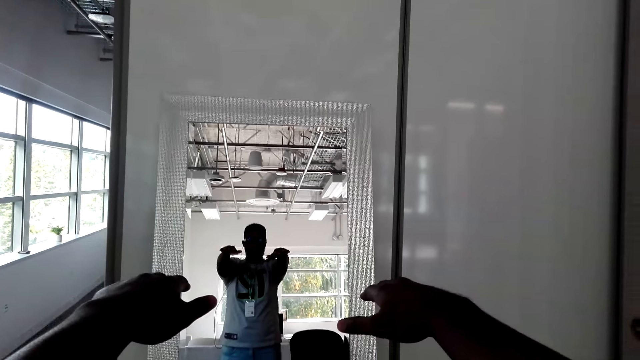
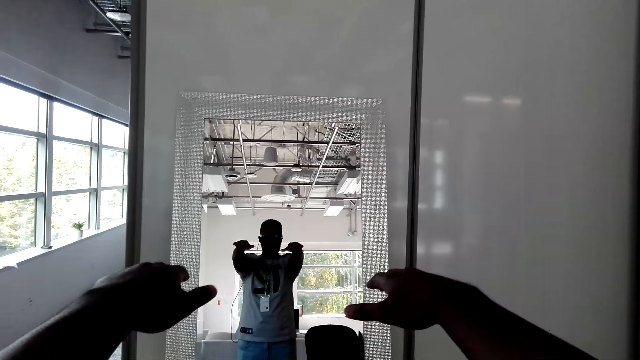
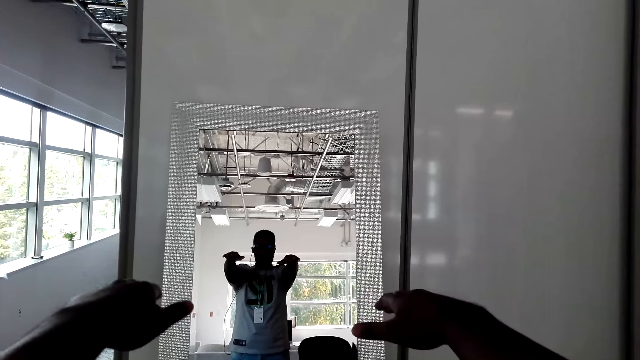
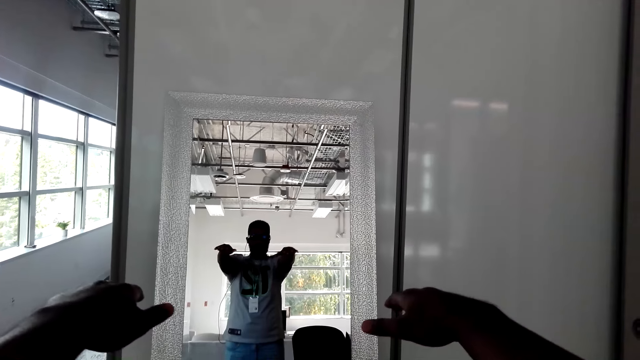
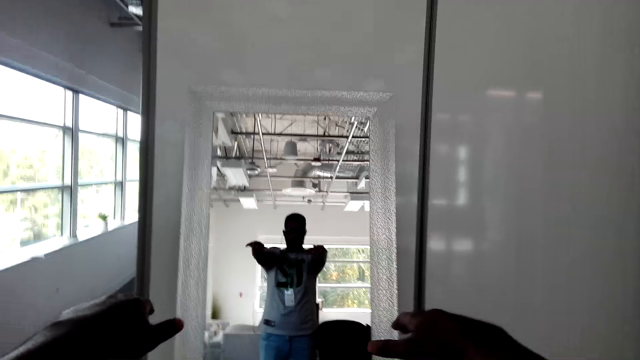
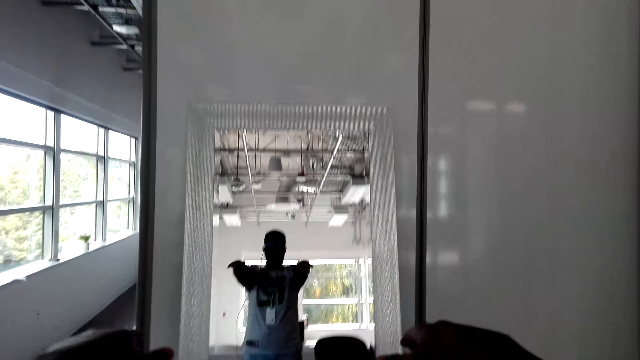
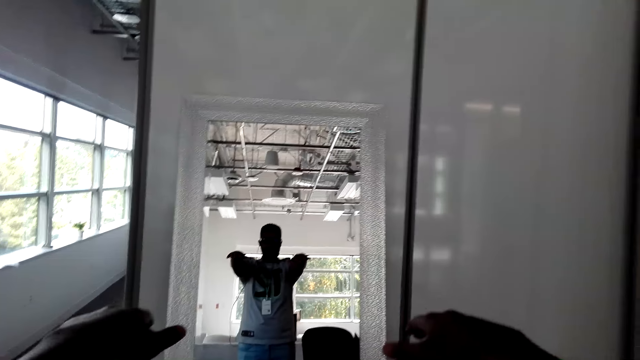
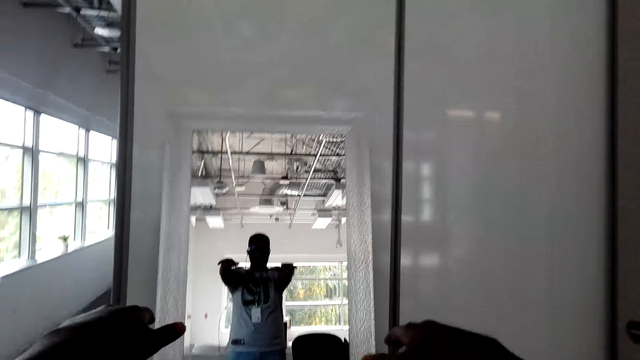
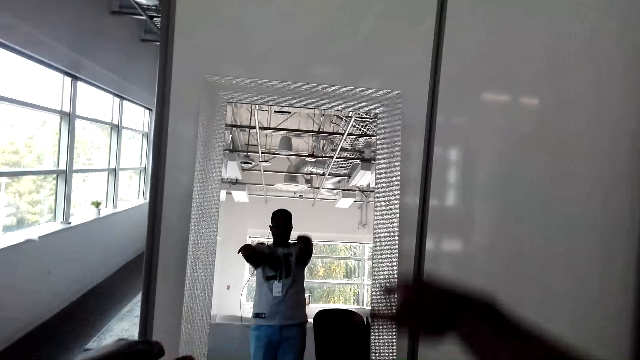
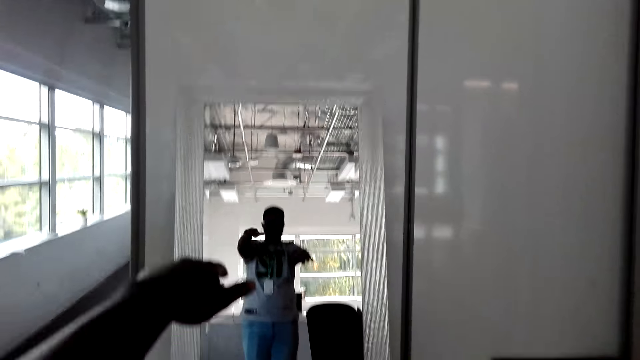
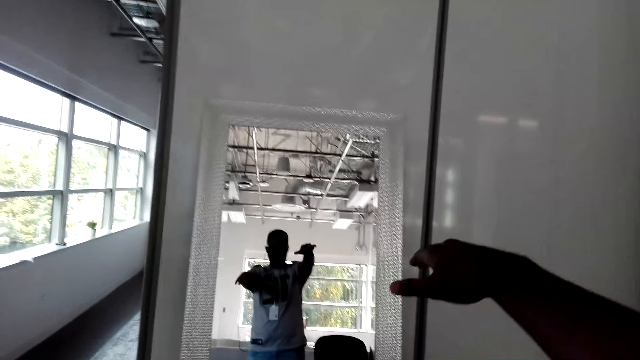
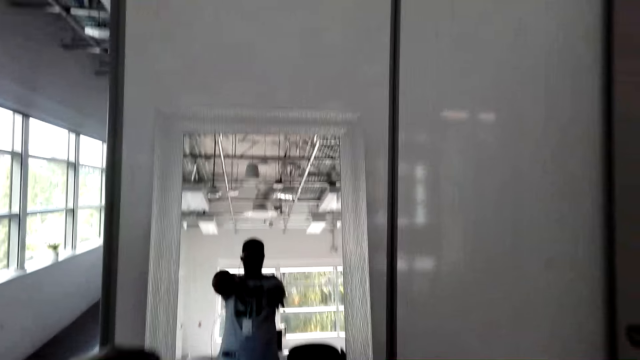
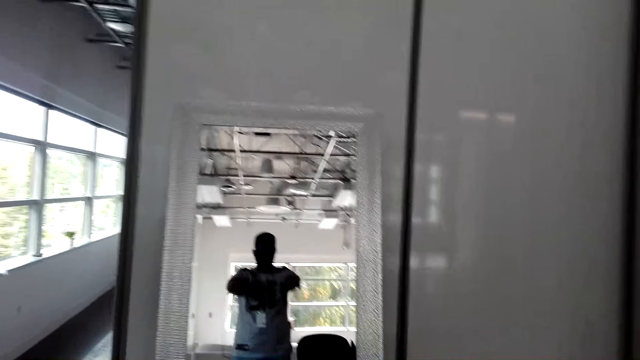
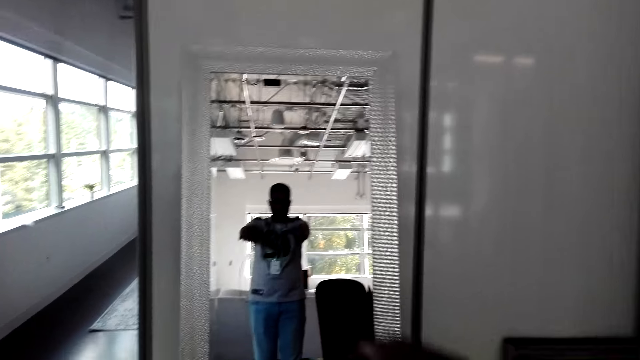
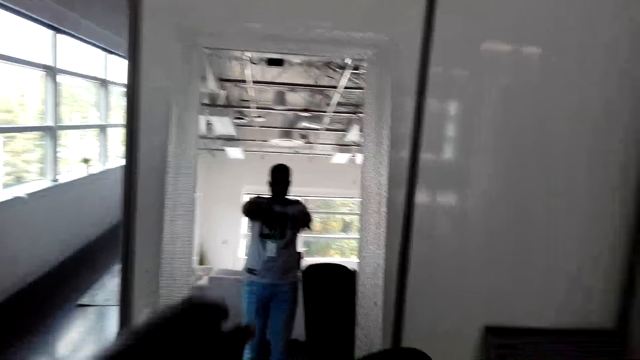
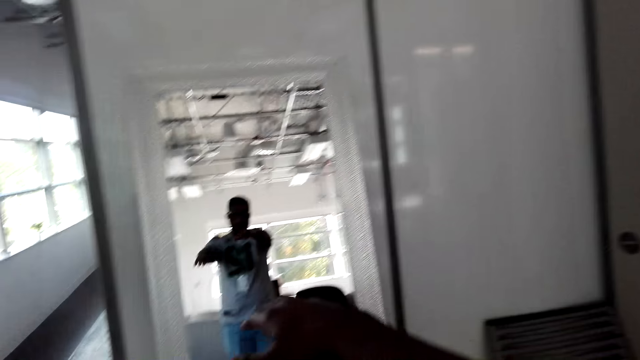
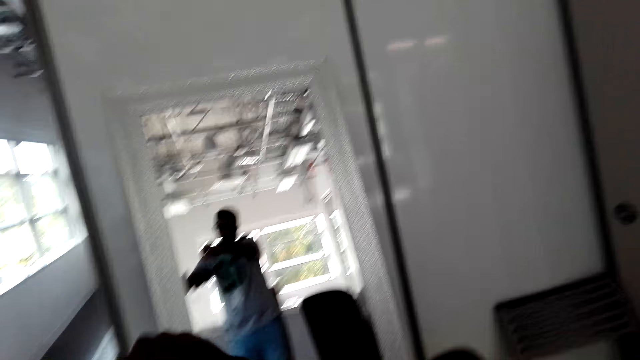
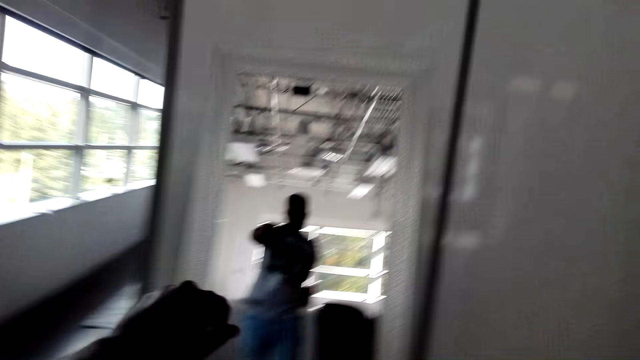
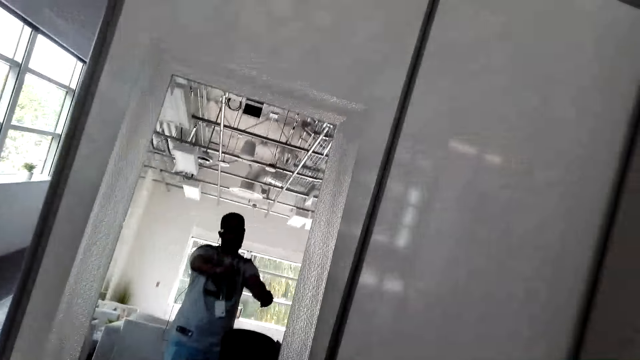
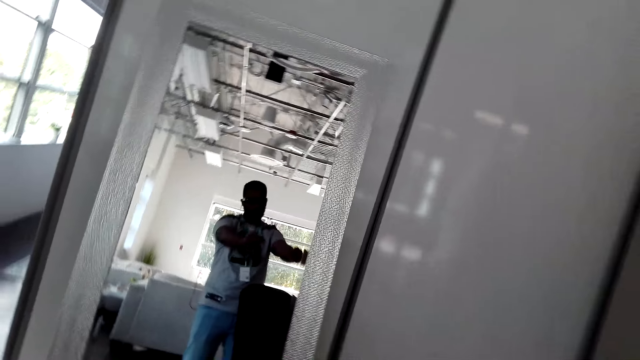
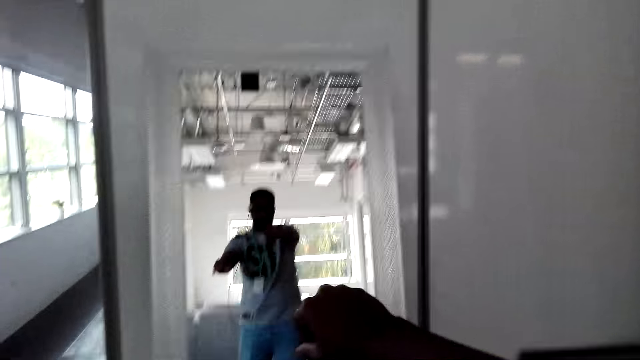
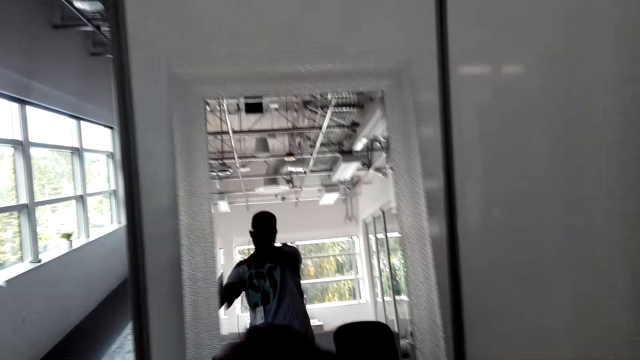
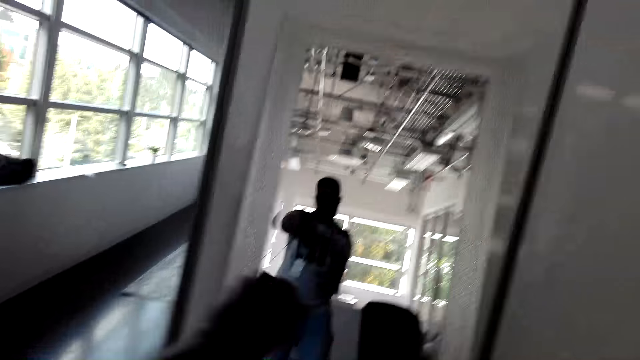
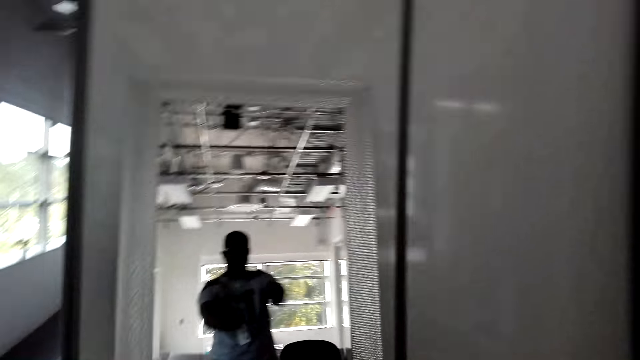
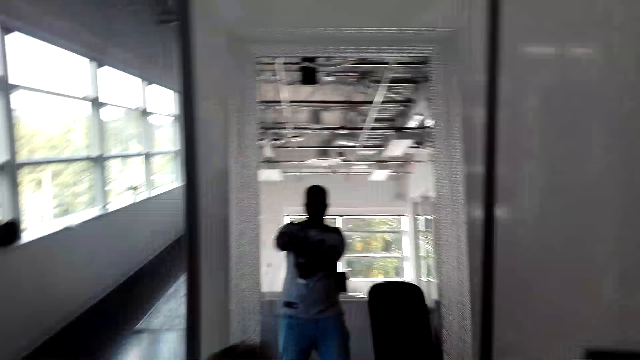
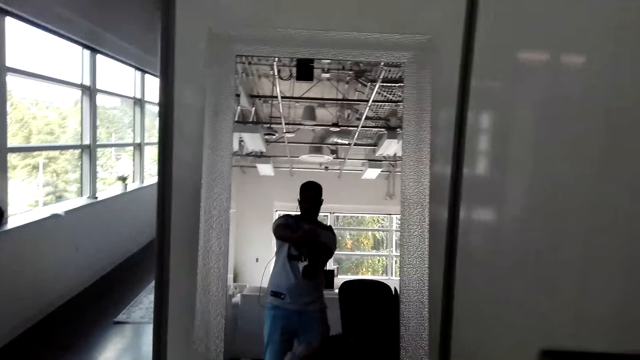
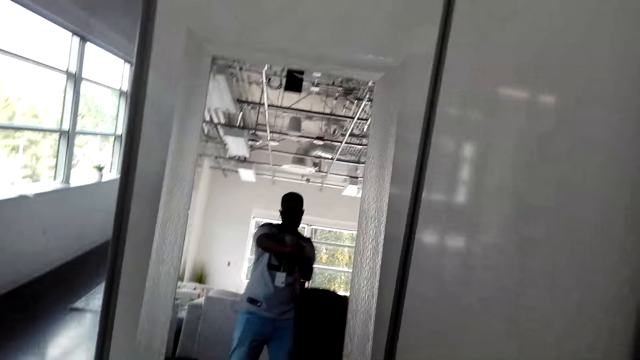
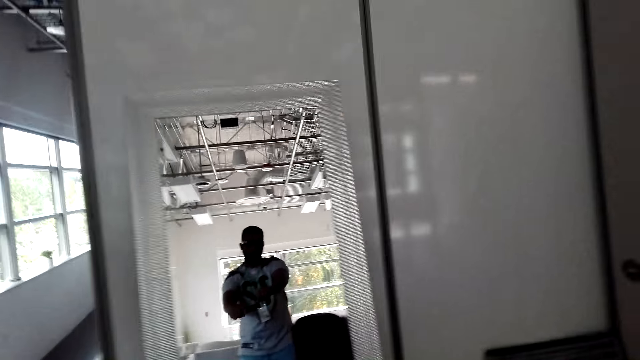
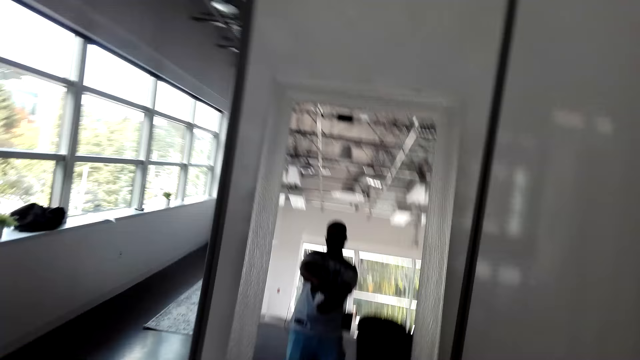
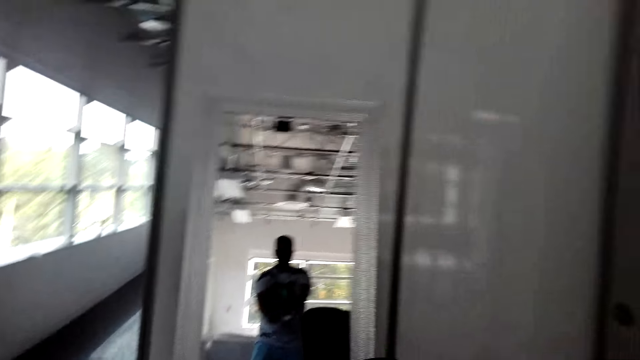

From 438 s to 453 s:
The camera wearer works out with a dance.

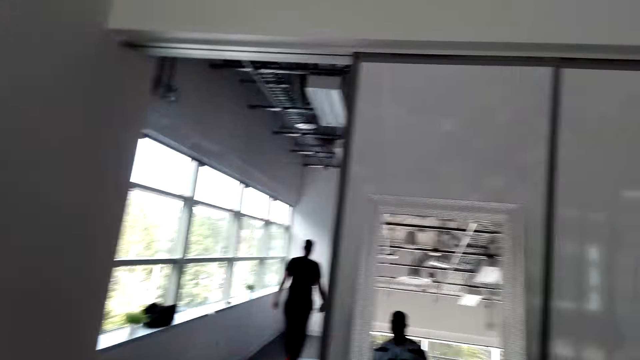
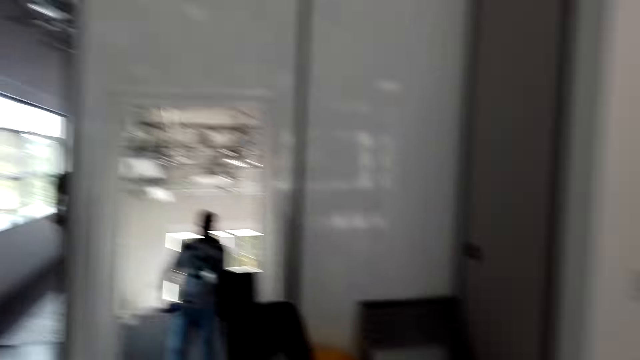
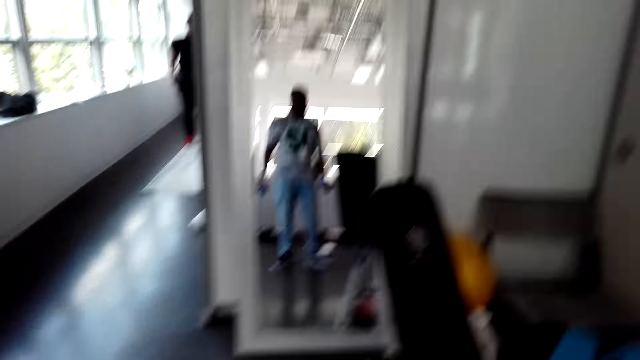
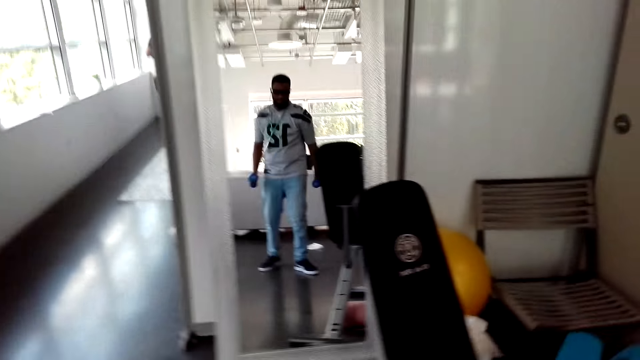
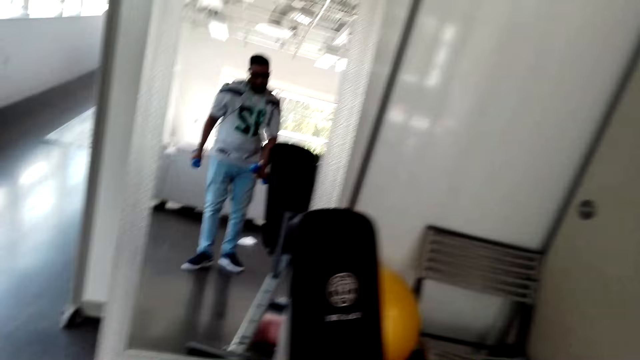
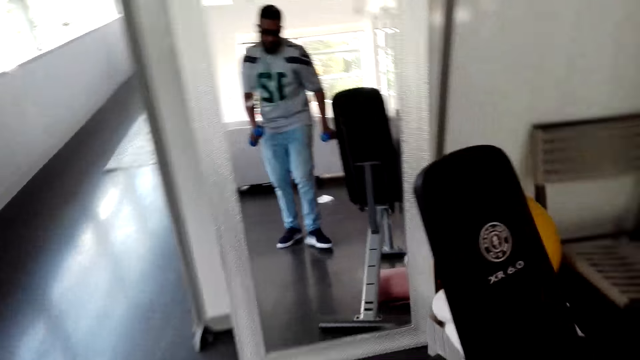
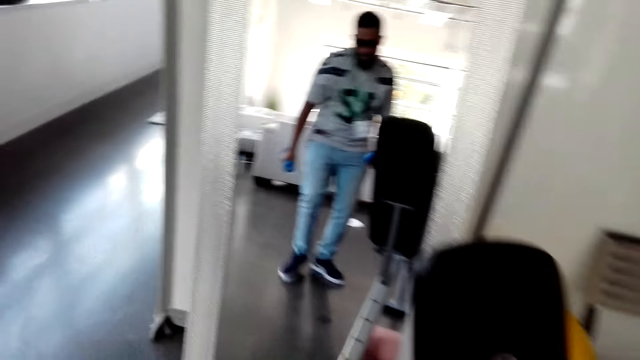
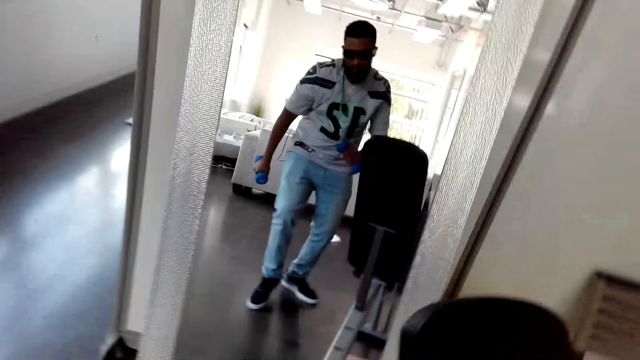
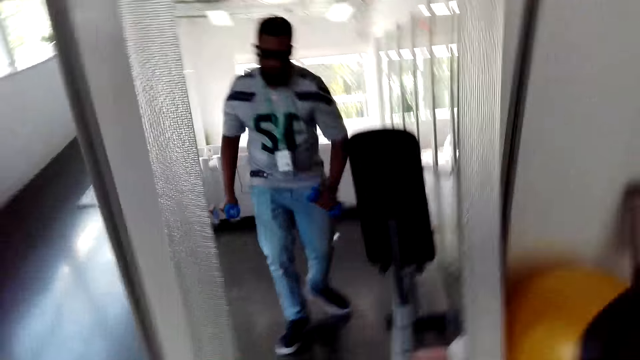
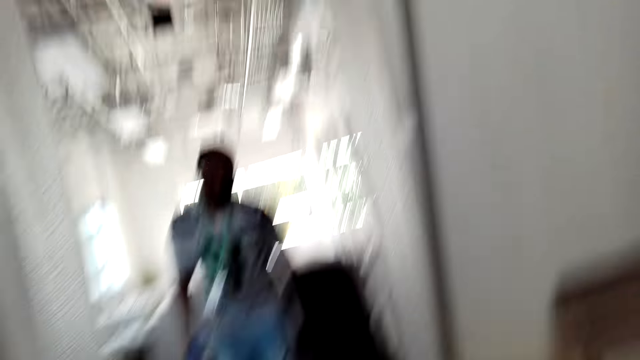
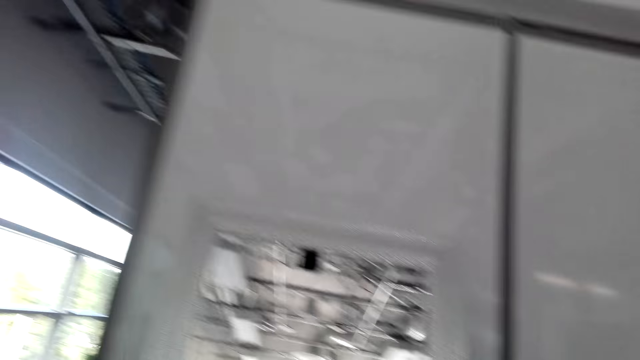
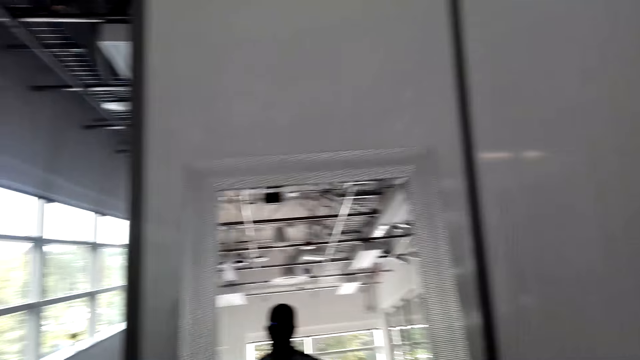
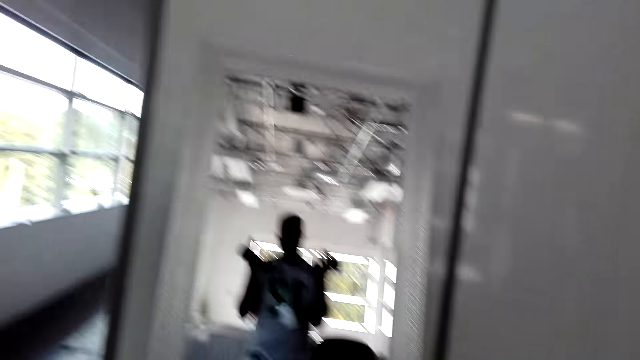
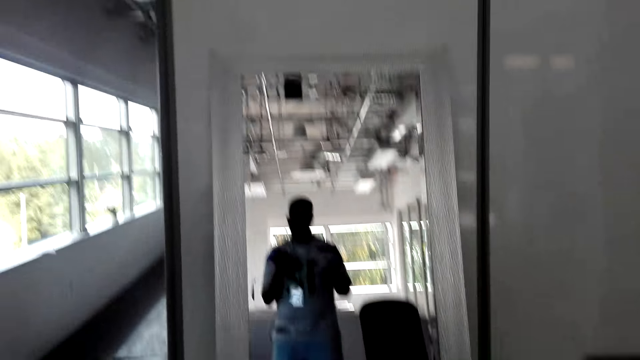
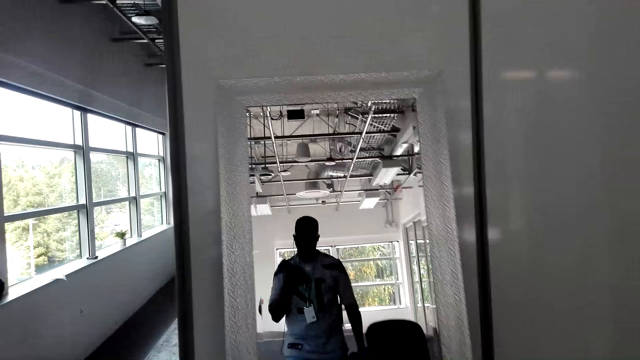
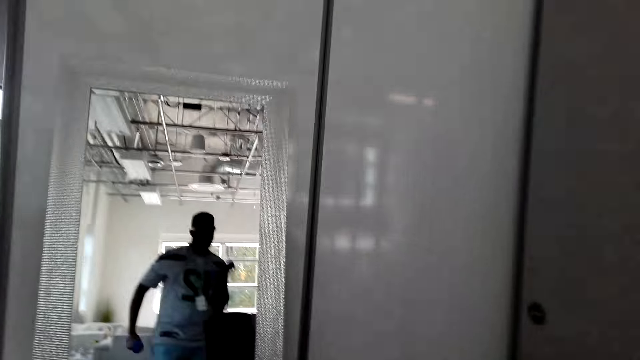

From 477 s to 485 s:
The camera wearer holds blue dumbbells. They work out with a dance.
